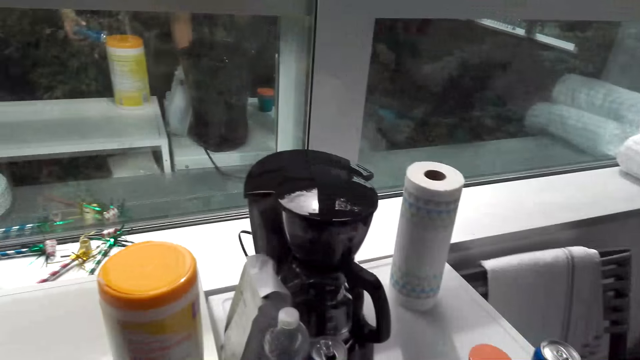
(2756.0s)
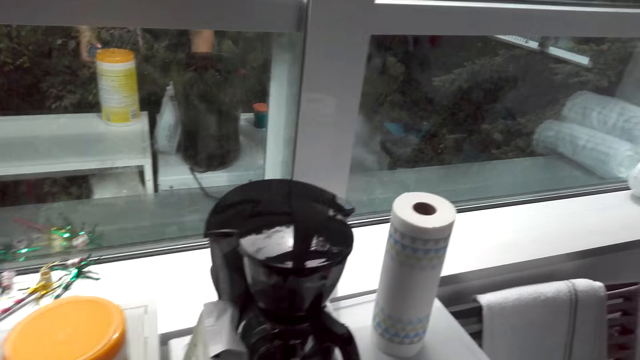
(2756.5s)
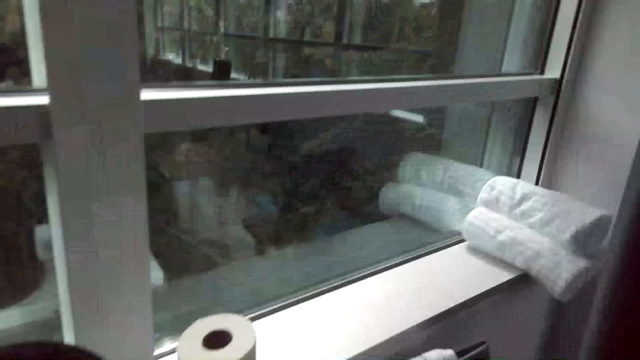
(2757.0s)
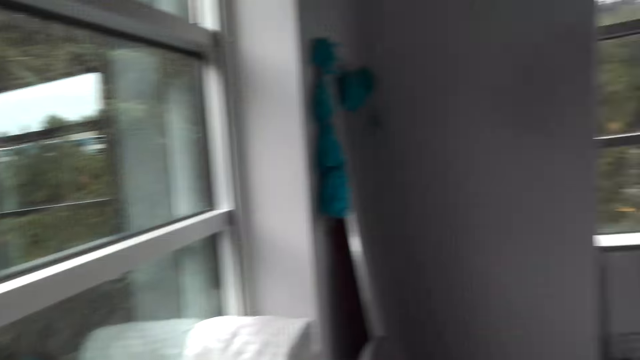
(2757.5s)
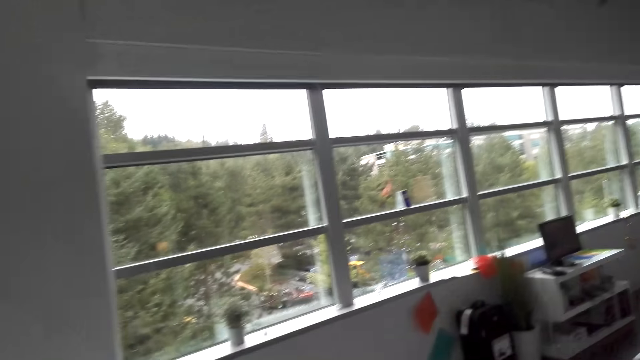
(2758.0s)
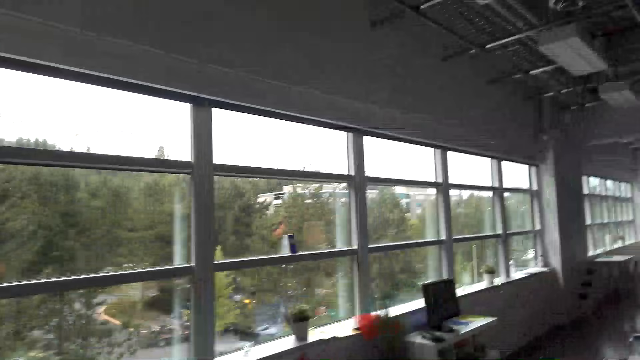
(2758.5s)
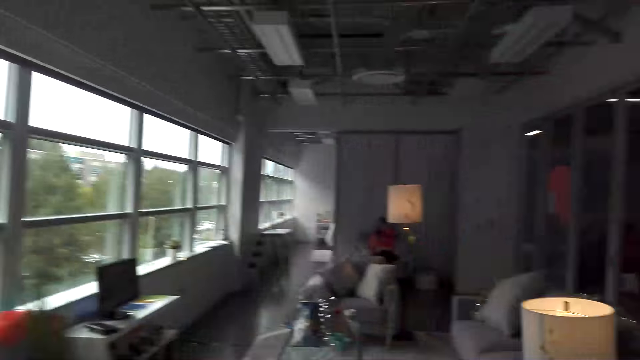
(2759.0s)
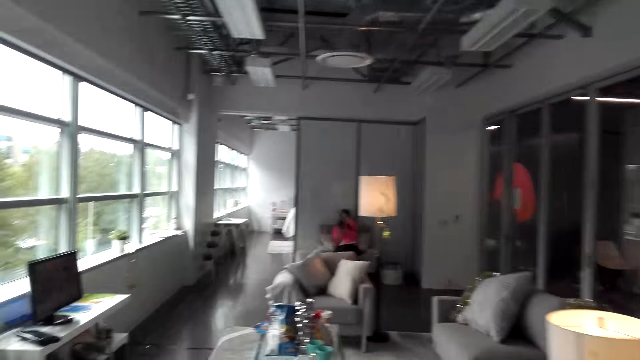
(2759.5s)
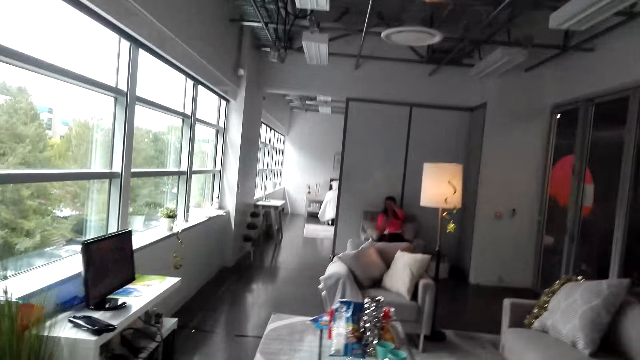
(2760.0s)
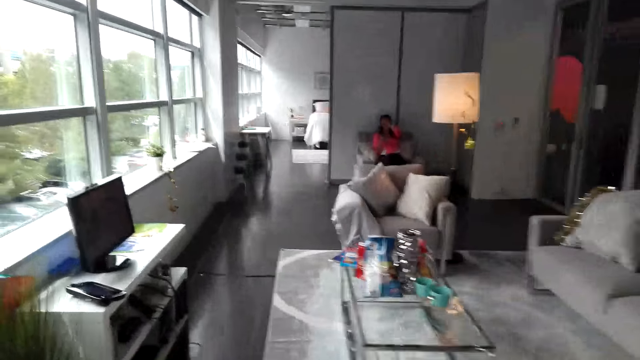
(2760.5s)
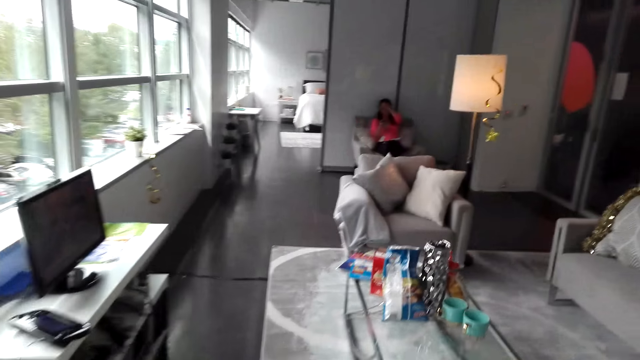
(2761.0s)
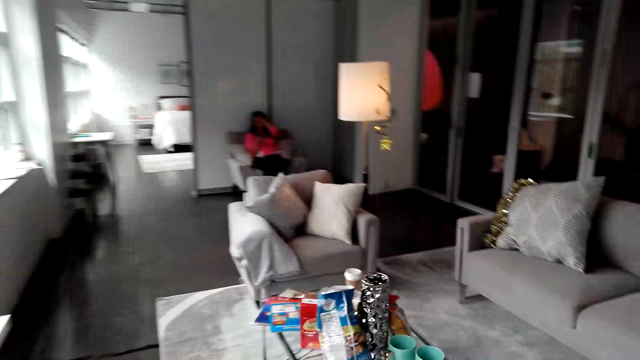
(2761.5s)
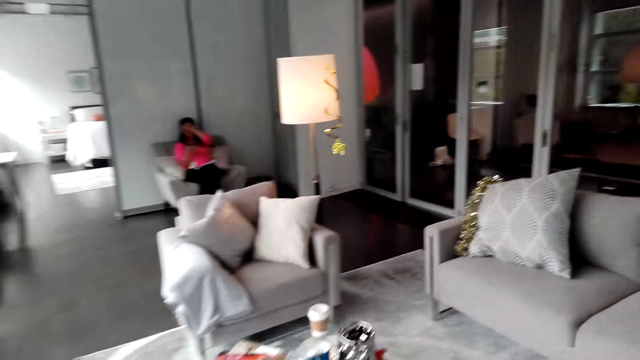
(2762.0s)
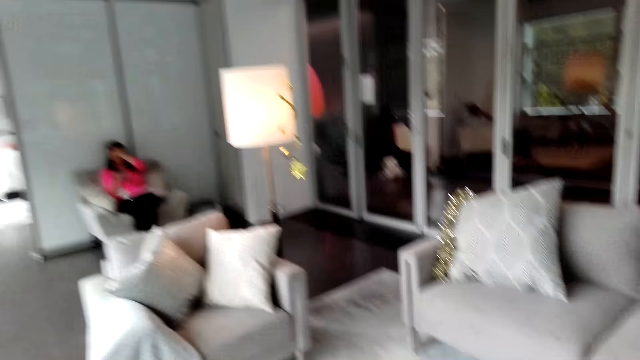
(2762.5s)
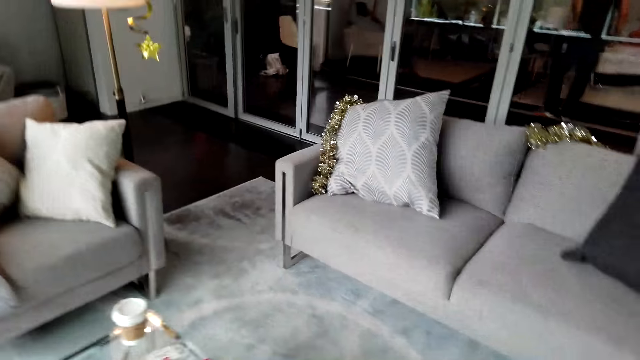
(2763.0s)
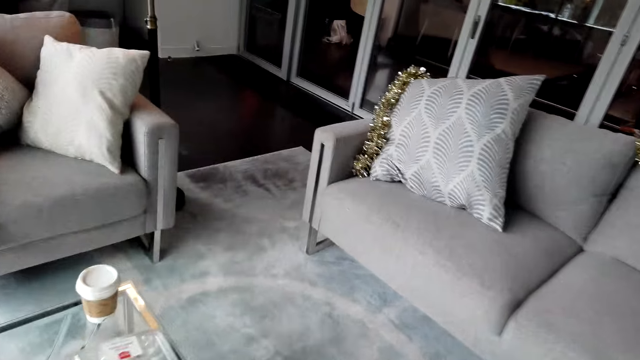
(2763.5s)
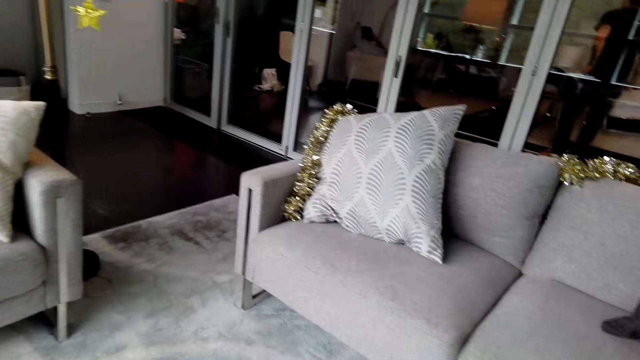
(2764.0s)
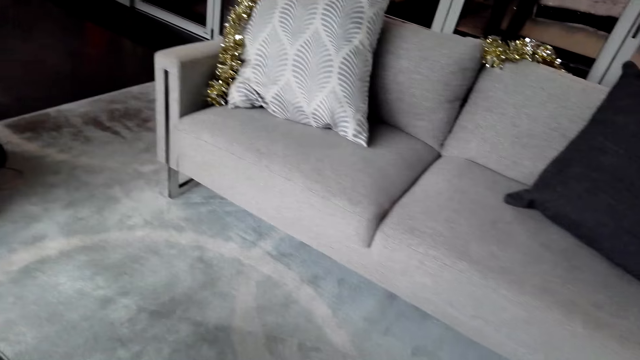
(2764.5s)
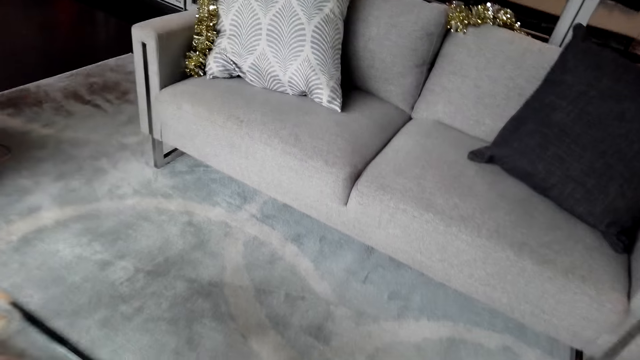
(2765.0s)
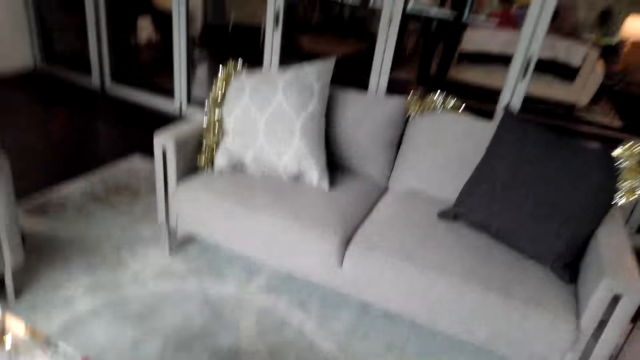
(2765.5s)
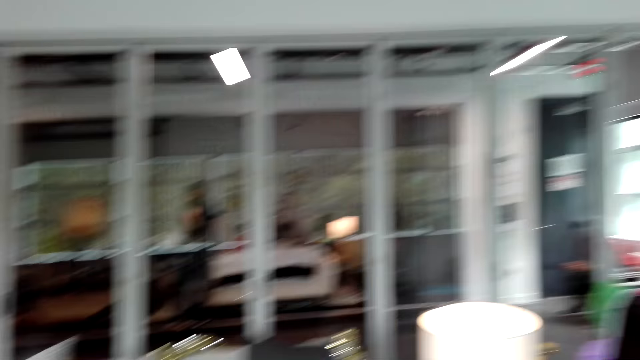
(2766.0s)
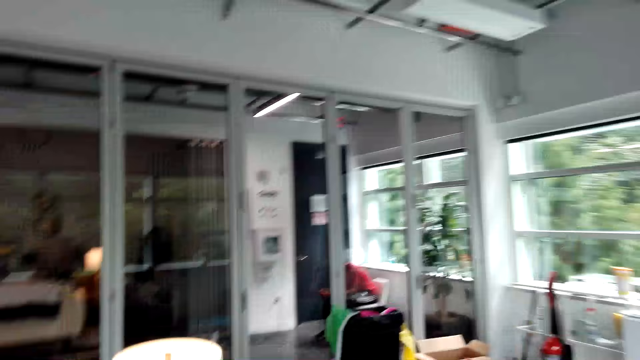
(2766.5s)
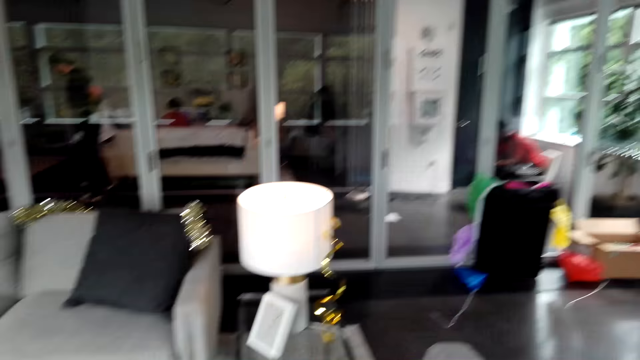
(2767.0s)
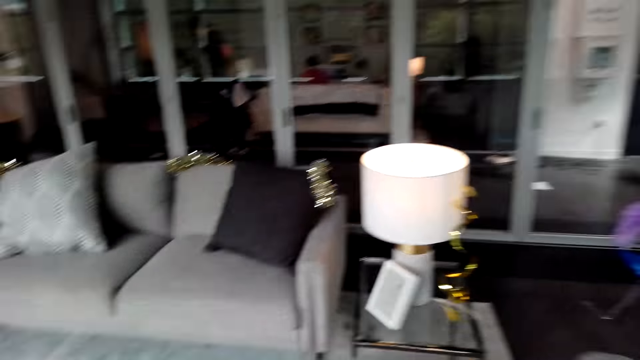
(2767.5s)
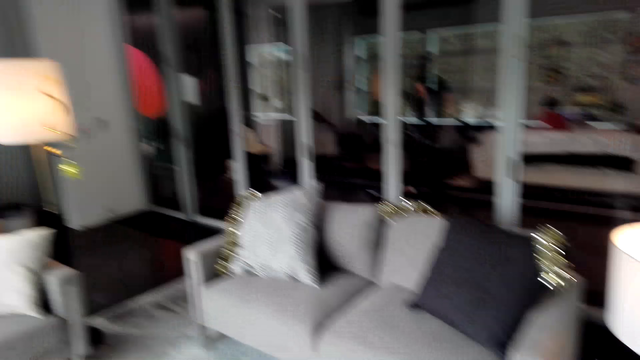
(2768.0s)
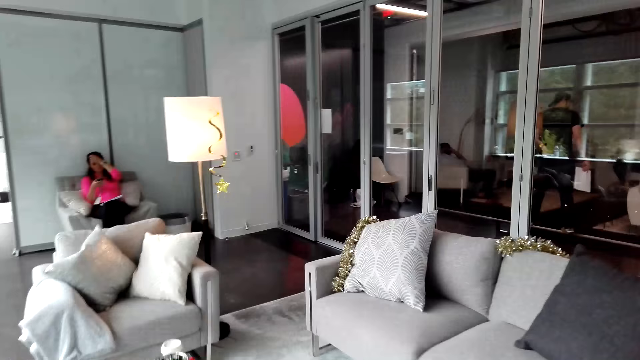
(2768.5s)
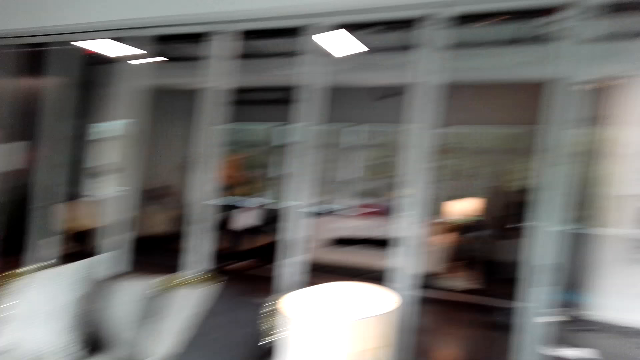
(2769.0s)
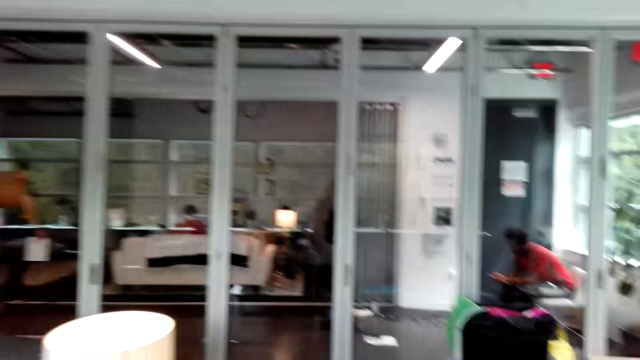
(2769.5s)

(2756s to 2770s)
The camera wearer walks in the room. They put something on the table. They walk. They look around the room.

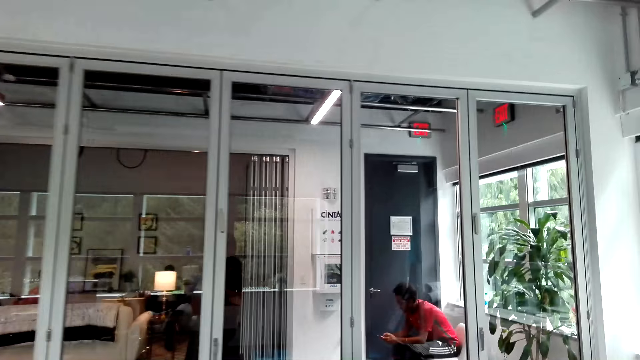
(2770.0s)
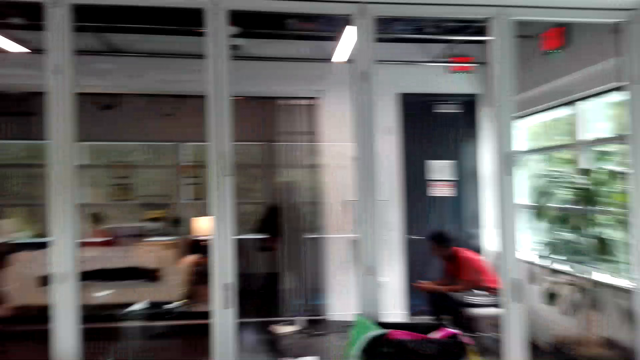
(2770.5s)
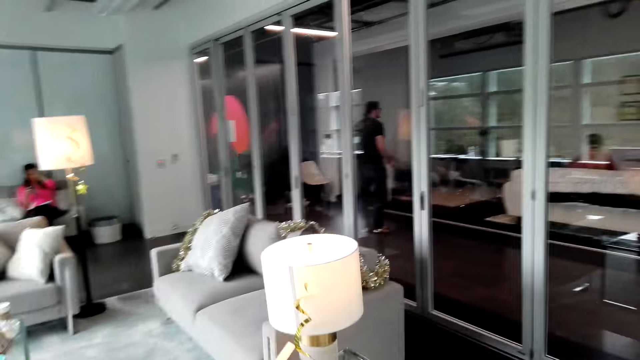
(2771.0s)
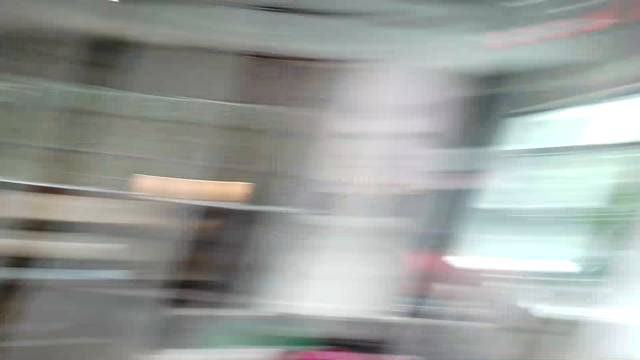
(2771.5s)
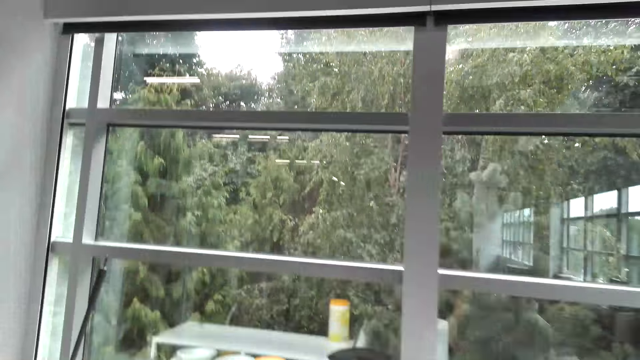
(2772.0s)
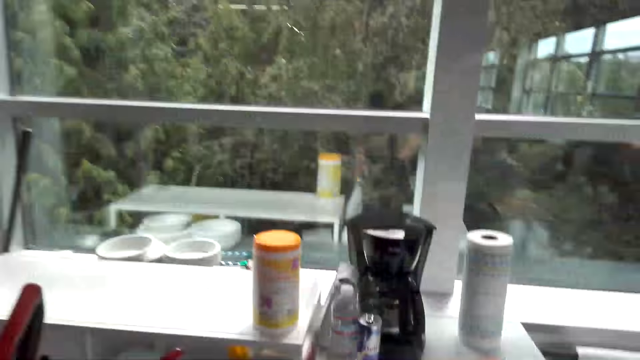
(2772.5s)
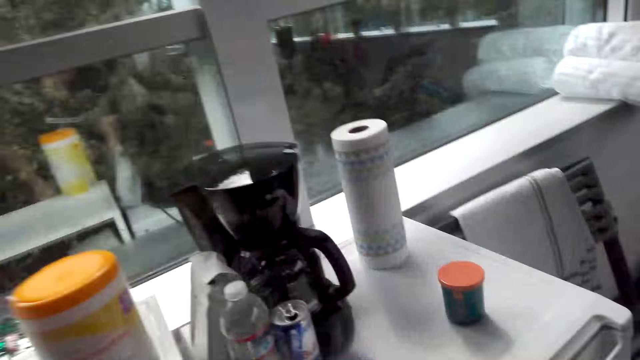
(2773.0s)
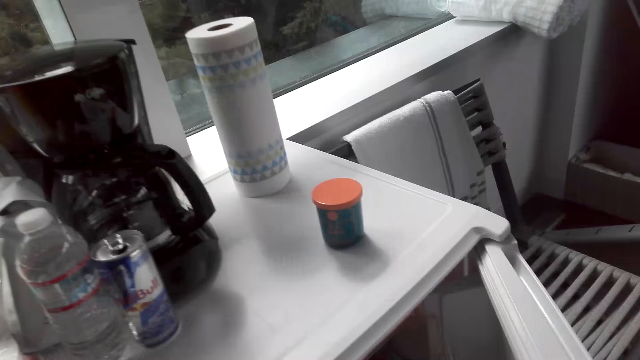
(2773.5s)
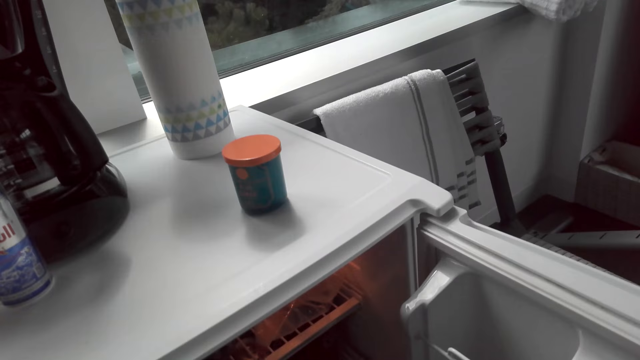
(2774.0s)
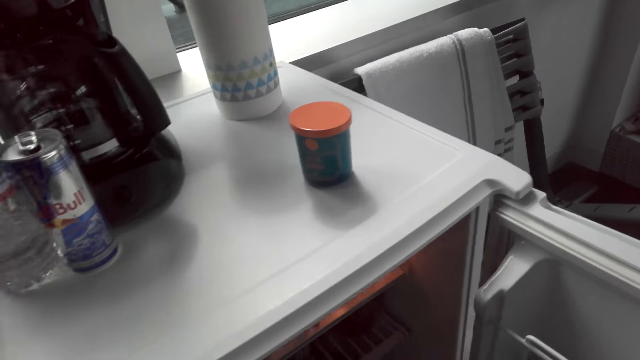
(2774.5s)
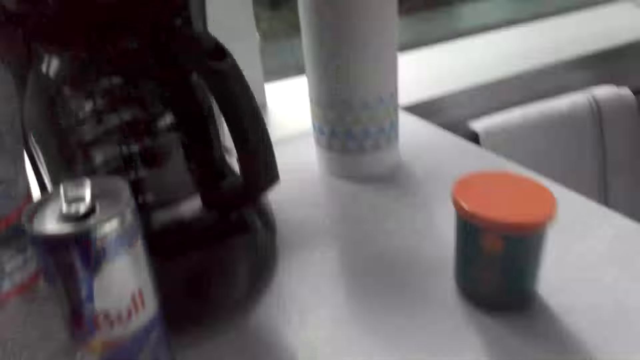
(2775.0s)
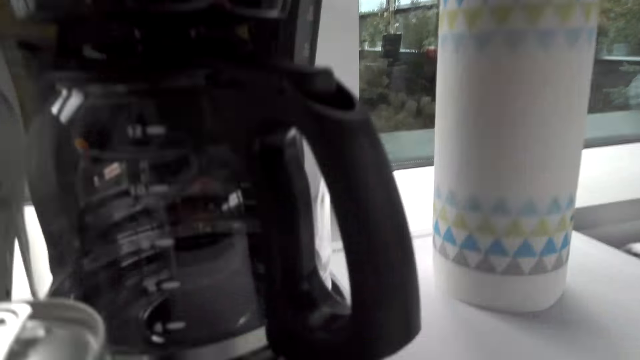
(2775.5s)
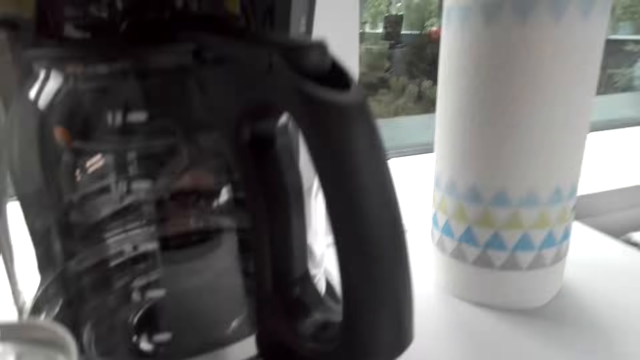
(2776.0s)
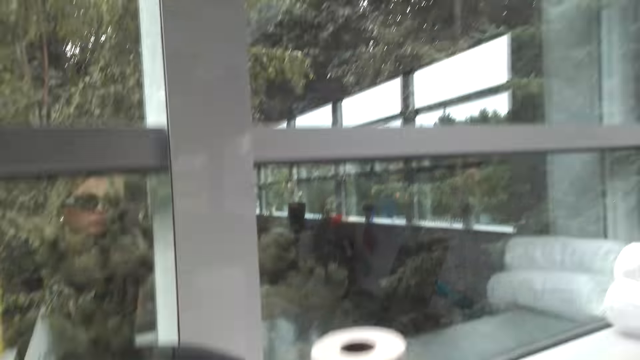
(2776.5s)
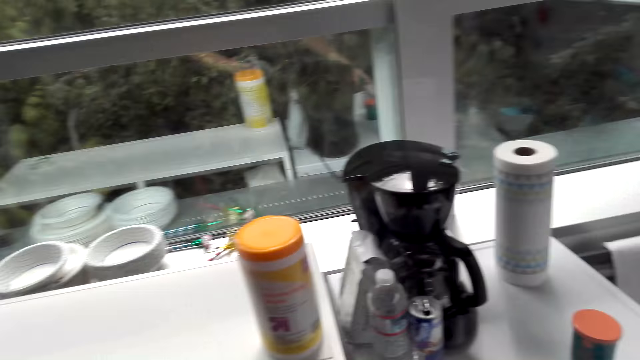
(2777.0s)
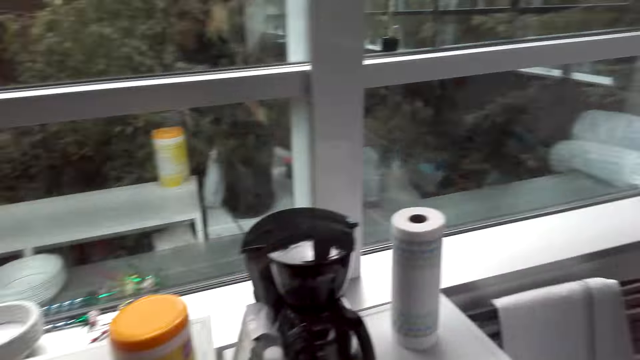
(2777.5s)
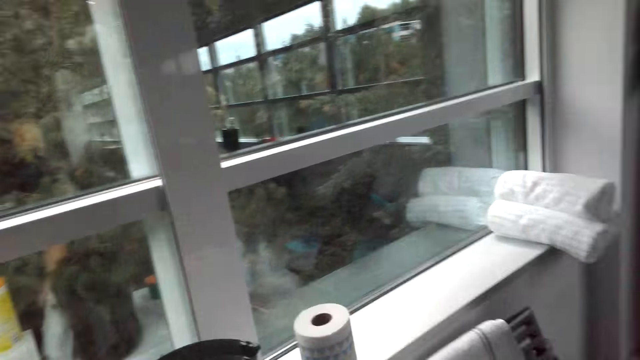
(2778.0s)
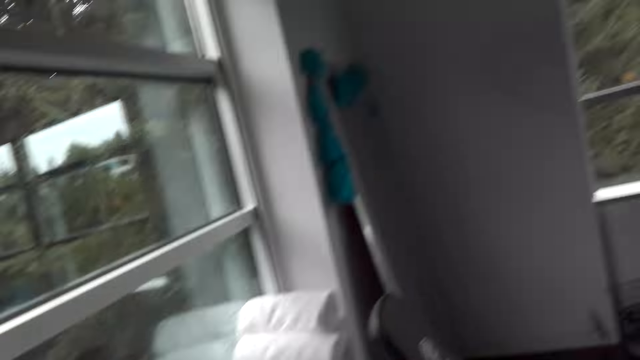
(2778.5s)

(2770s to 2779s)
The camera wearer opens the fridge. They pick something.
